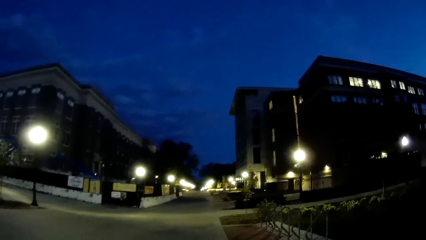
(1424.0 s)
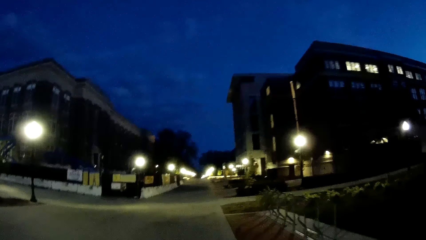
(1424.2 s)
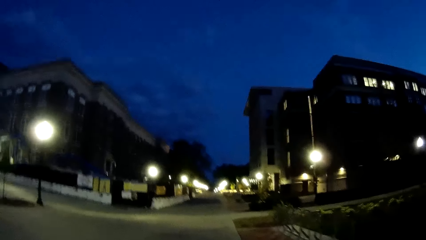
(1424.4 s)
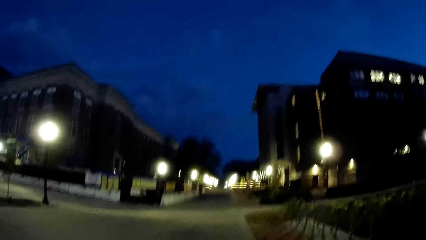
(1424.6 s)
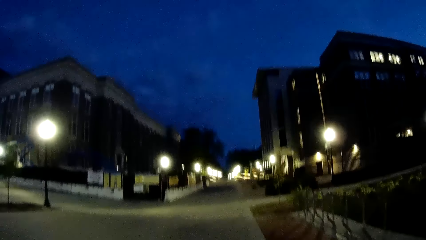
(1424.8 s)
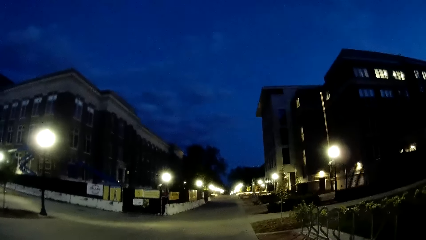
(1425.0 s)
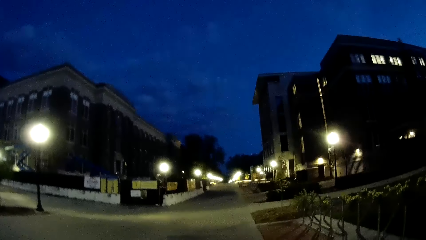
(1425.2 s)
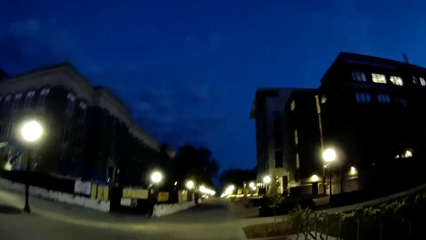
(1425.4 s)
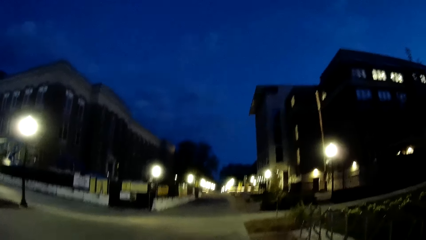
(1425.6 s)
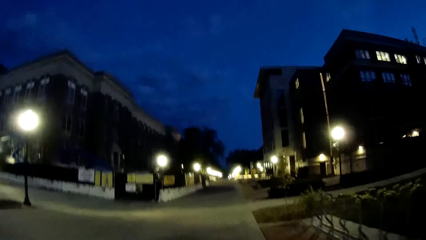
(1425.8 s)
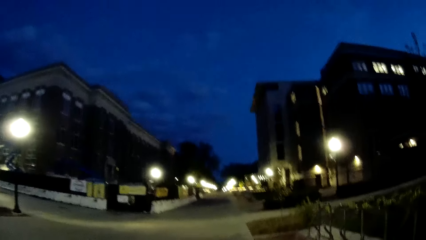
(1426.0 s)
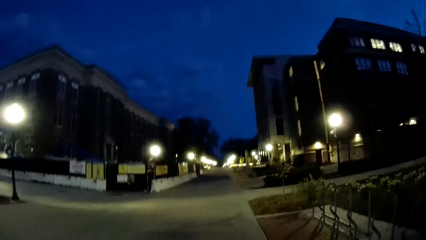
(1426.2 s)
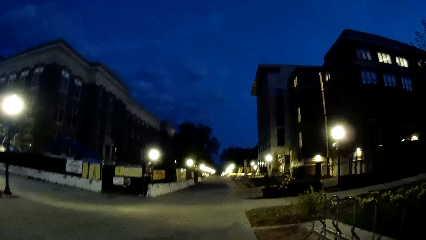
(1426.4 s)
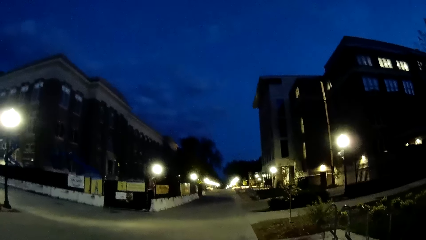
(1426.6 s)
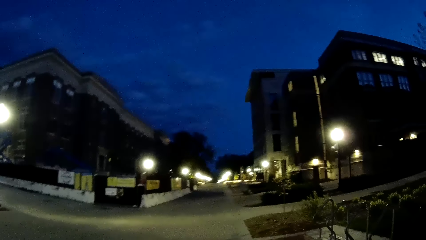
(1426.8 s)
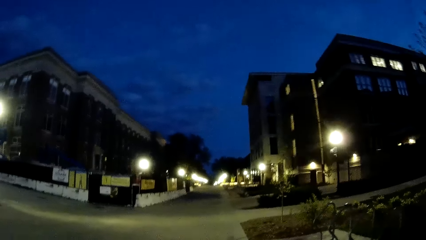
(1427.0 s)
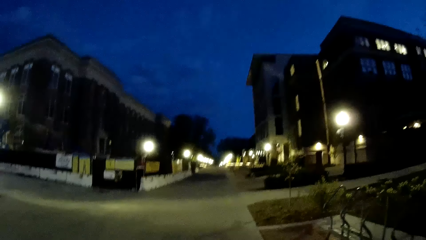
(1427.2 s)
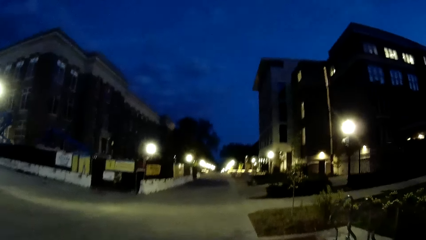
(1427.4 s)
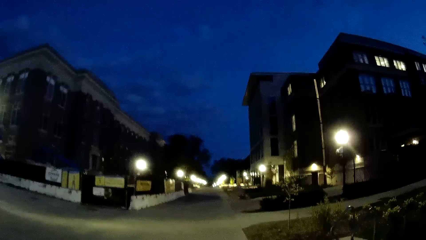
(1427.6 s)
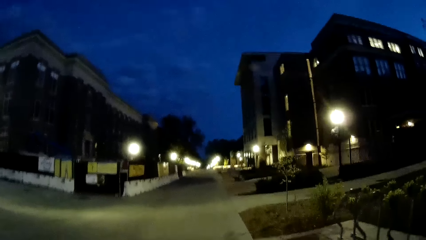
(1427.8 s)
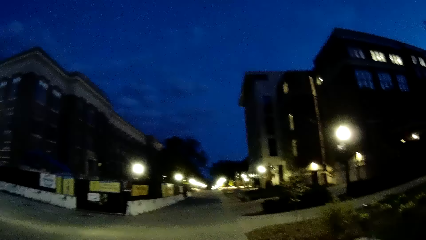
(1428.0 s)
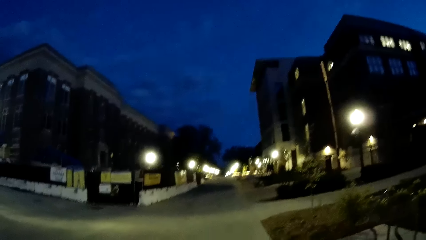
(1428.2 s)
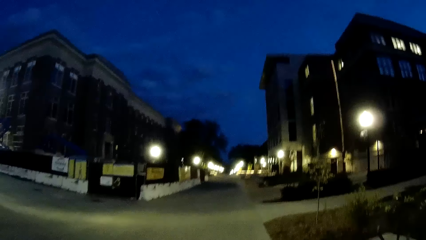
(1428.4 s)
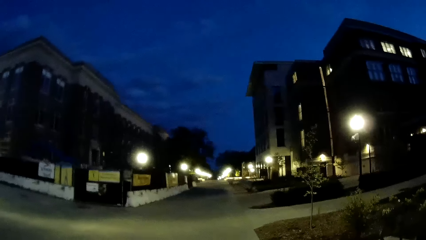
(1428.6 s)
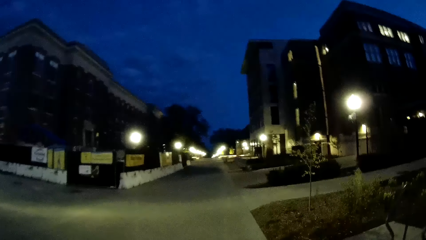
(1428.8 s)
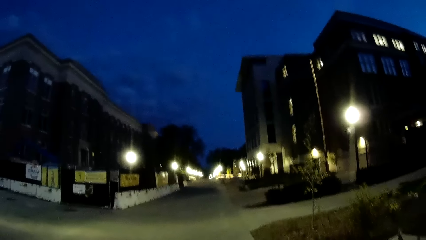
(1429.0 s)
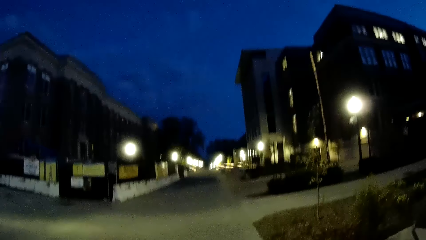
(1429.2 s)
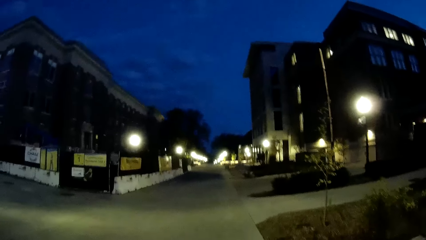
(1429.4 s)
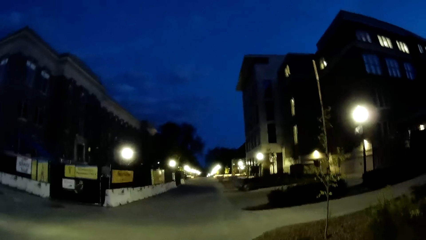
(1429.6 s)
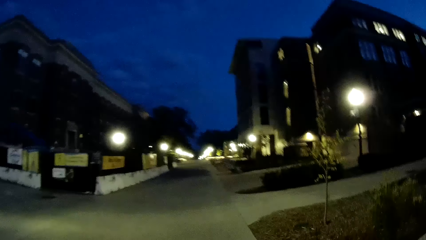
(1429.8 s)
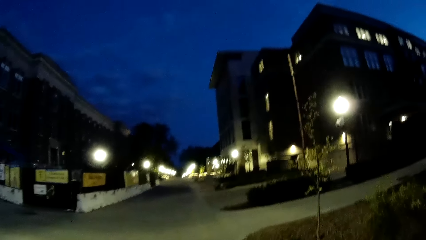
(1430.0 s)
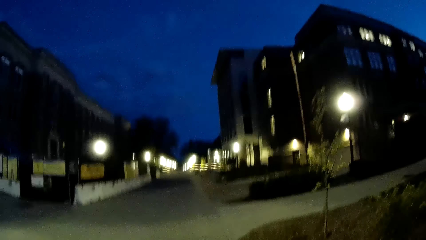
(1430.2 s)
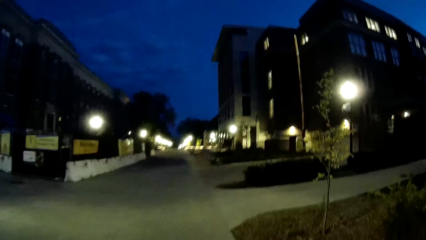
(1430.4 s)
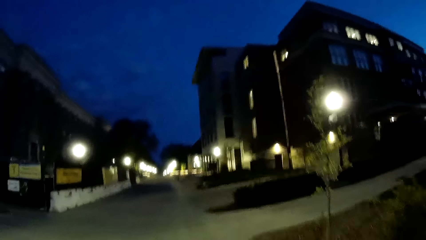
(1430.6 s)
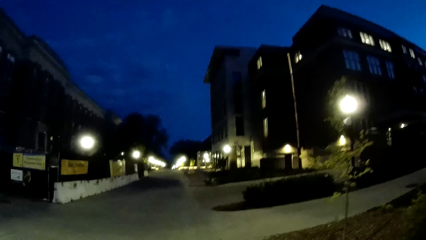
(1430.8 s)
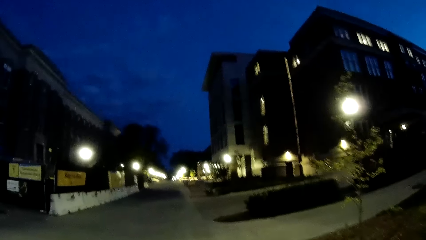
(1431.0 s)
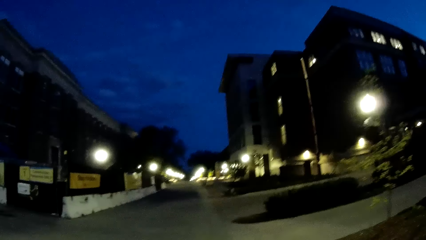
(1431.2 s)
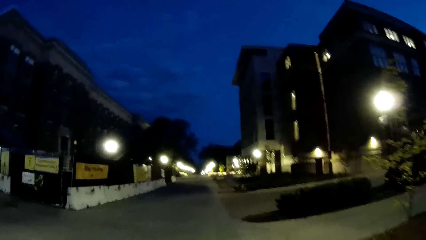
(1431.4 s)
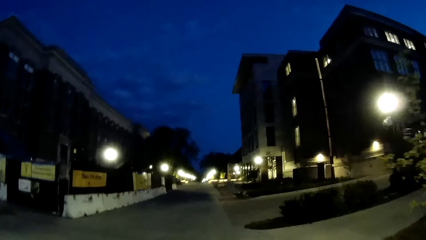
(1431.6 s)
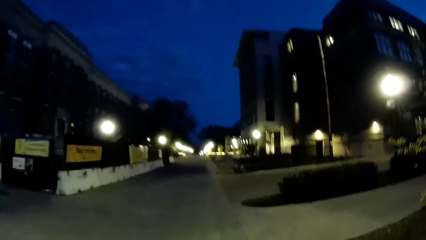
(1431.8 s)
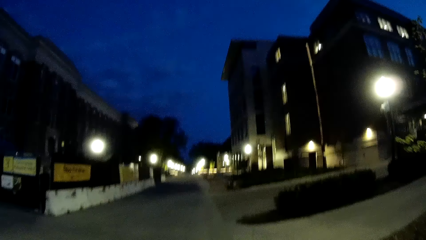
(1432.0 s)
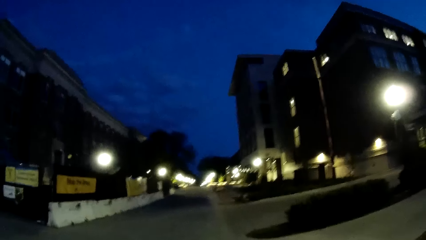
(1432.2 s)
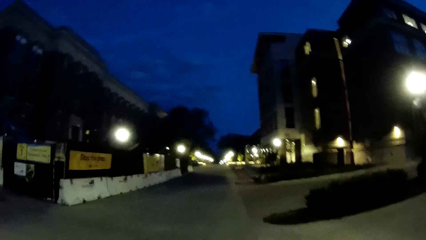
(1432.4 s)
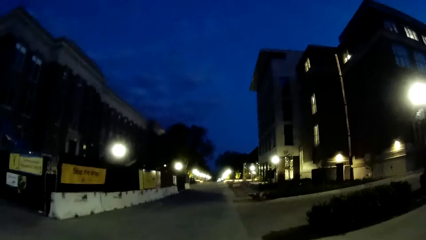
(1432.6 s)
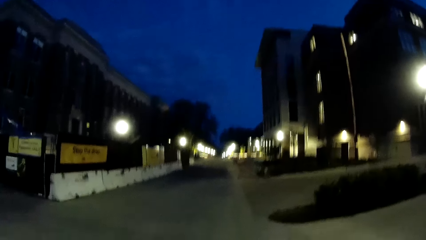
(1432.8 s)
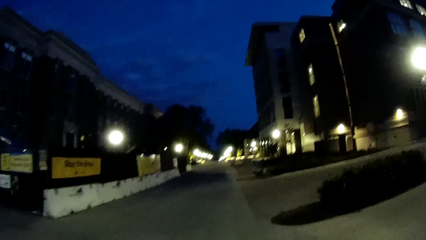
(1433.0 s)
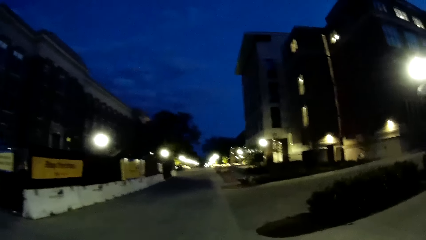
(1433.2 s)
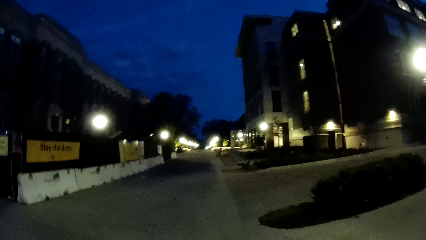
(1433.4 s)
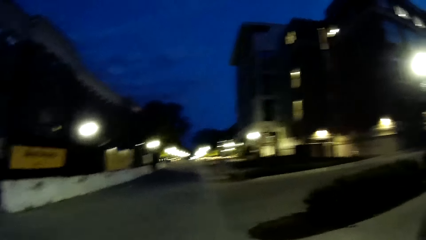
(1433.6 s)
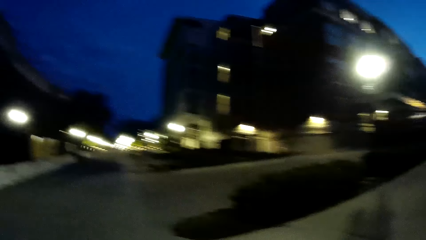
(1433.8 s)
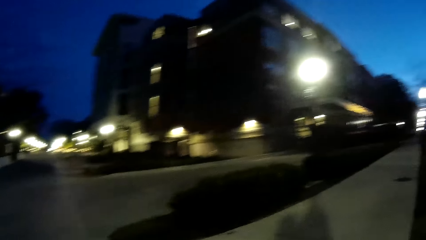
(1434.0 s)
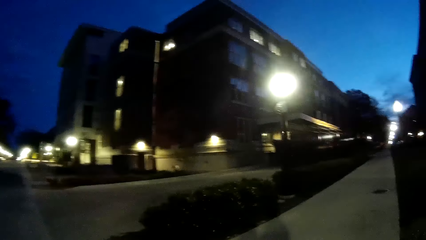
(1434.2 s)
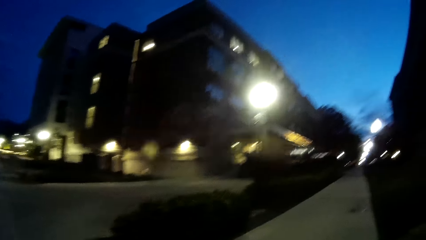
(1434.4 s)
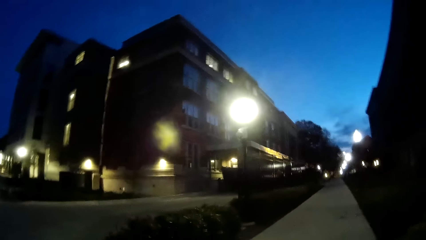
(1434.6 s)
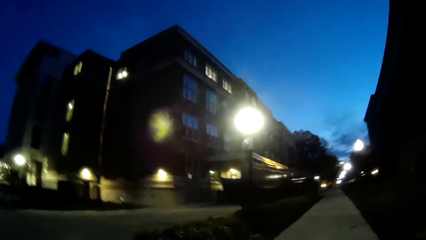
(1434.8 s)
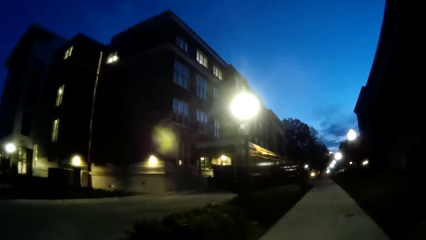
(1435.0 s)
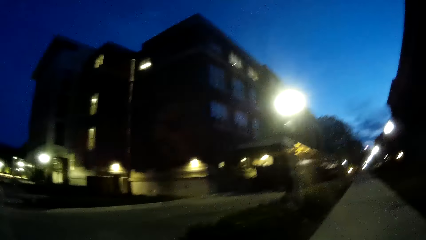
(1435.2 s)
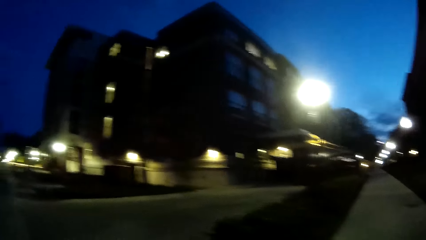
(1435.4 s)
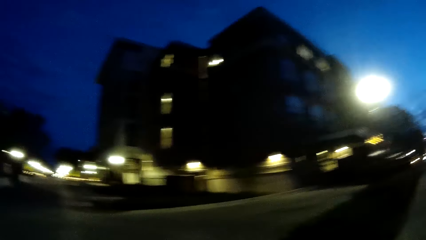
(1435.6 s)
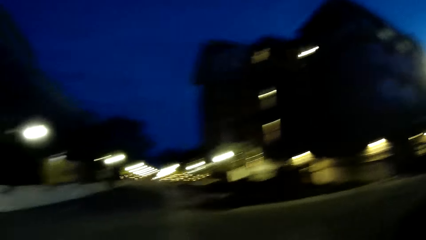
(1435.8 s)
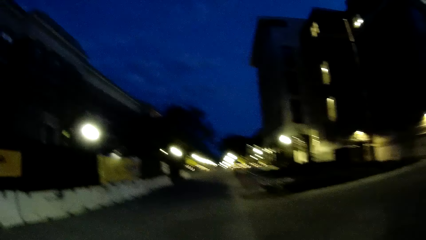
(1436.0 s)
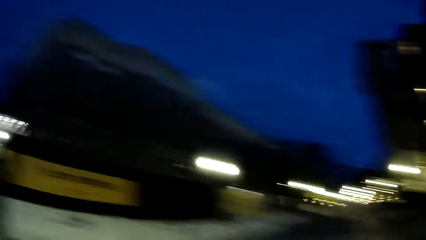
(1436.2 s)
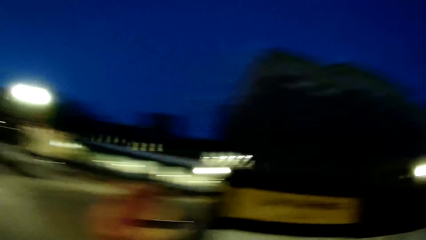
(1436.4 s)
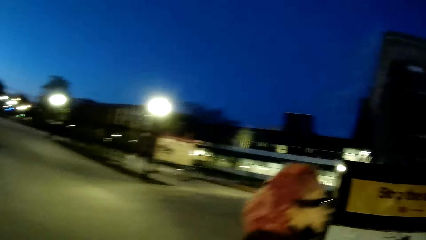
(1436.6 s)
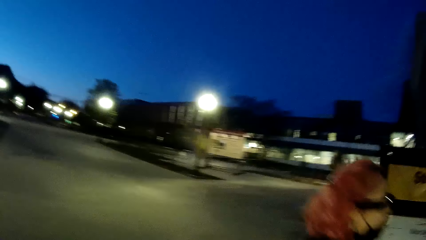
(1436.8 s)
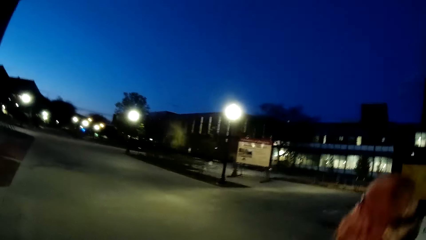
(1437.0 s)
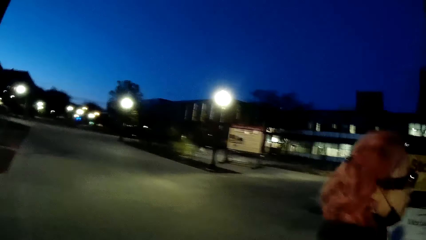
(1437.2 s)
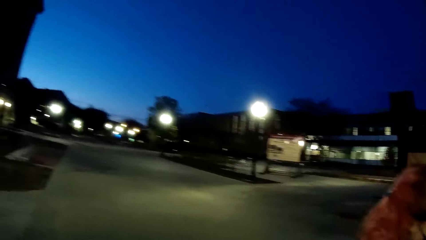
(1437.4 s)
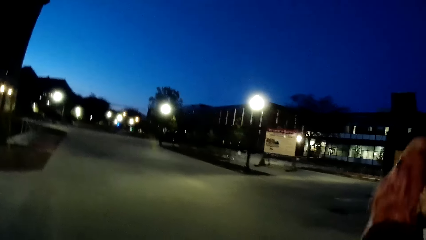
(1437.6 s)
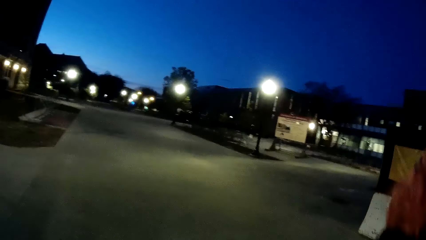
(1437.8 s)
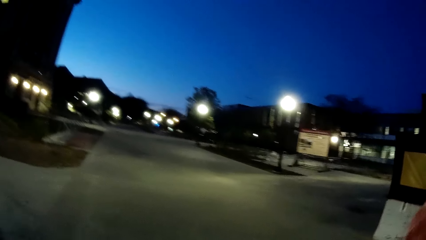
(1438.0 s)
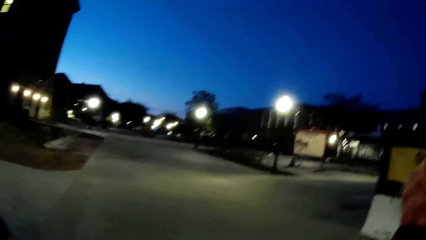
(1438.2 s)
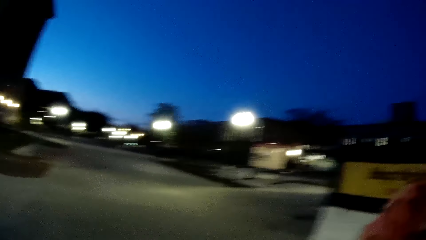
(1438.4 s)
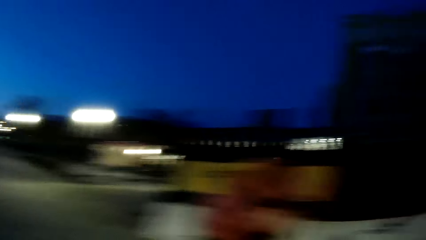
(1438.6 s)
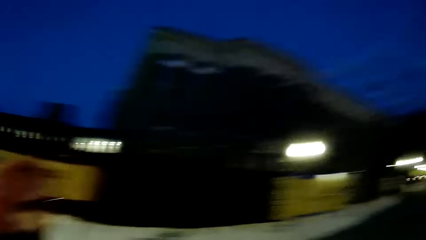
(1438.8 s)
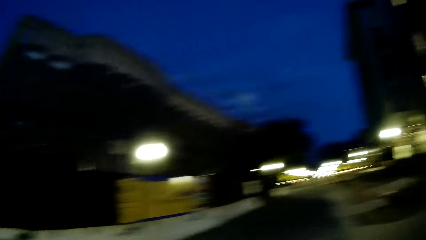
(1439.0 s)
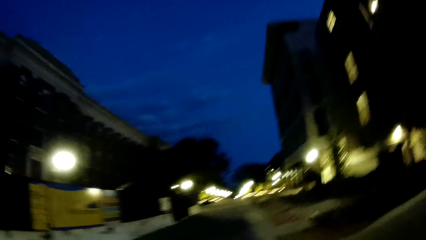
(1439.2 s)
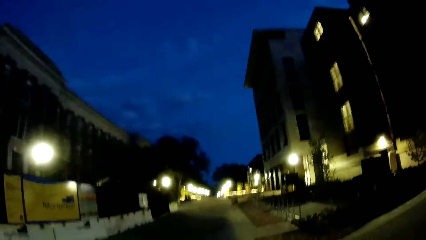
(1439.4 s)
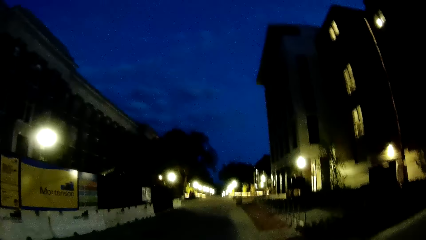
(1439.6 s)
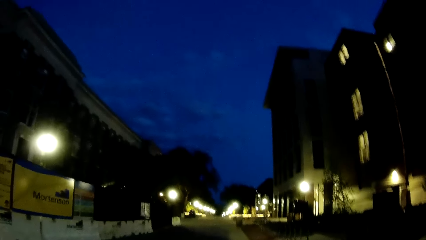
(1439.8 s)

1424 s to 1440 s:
The camera wearer looks at a street to her left. She looks at the woman to her left. She looks behind. She walks on the road.
